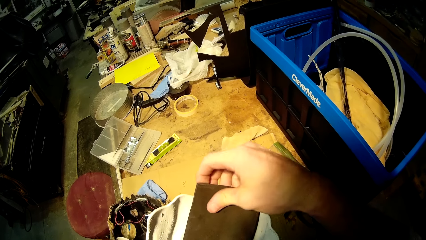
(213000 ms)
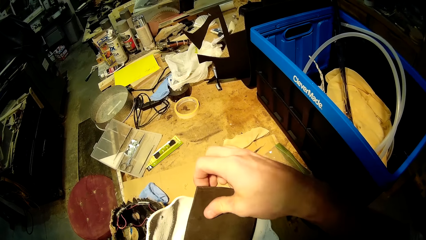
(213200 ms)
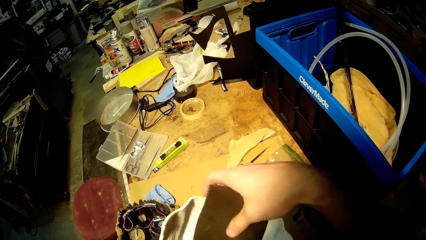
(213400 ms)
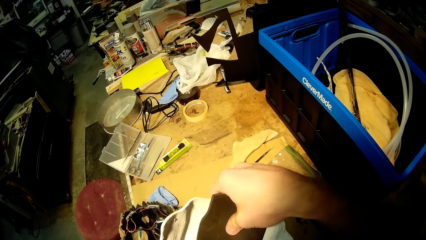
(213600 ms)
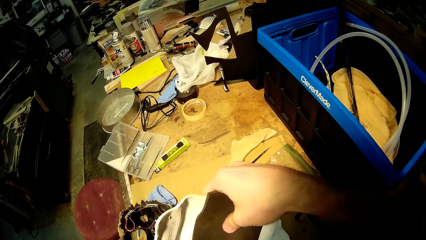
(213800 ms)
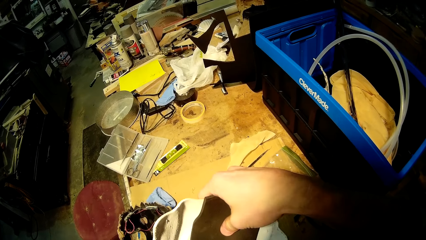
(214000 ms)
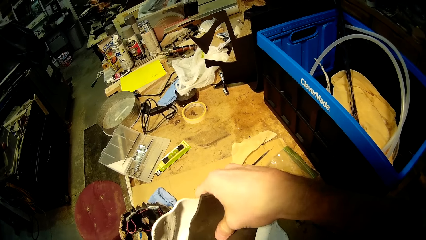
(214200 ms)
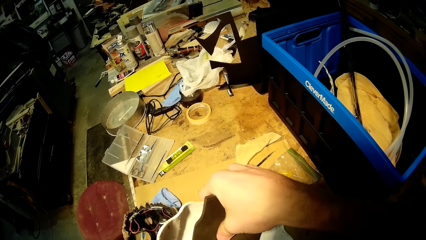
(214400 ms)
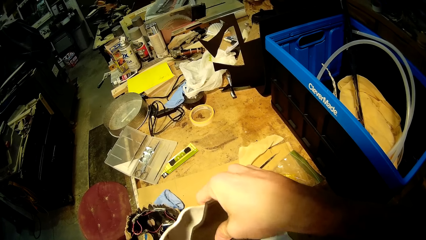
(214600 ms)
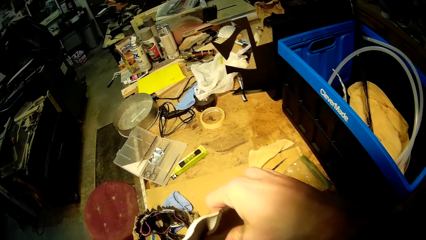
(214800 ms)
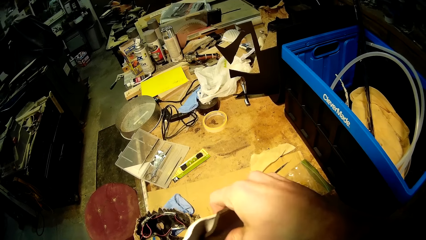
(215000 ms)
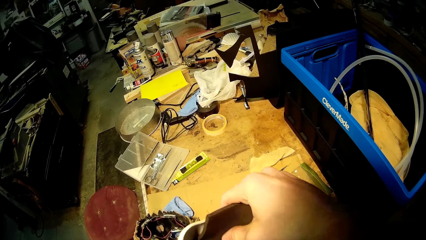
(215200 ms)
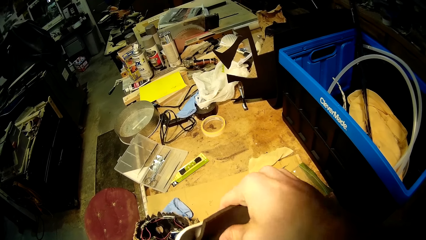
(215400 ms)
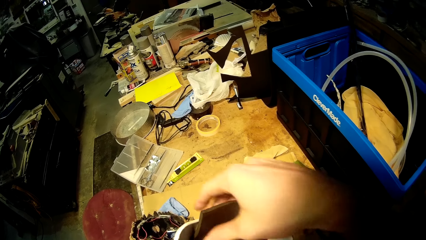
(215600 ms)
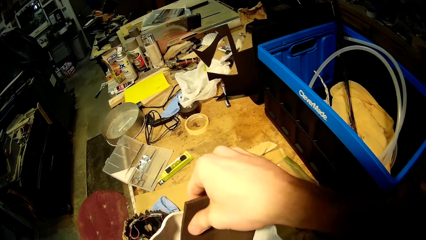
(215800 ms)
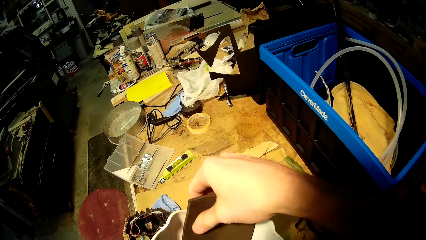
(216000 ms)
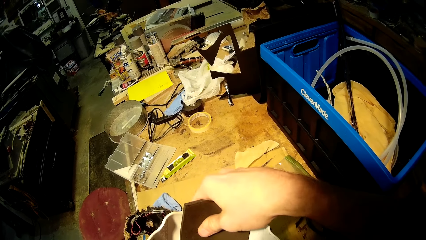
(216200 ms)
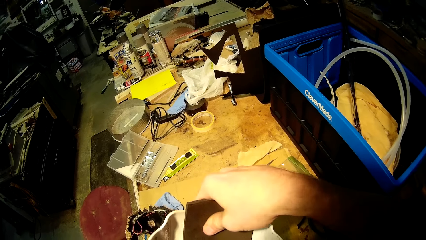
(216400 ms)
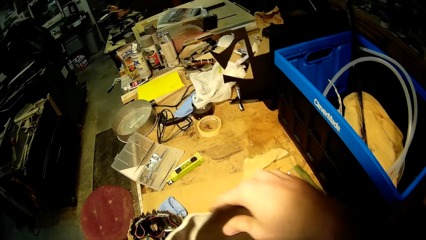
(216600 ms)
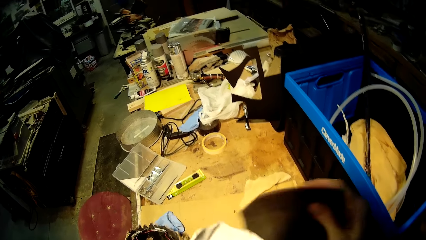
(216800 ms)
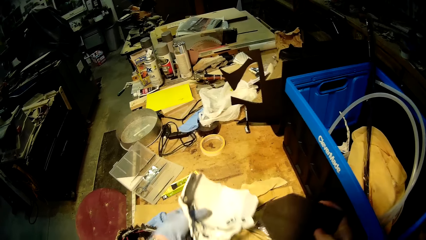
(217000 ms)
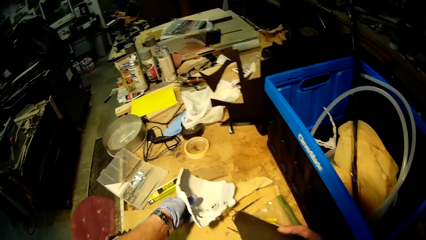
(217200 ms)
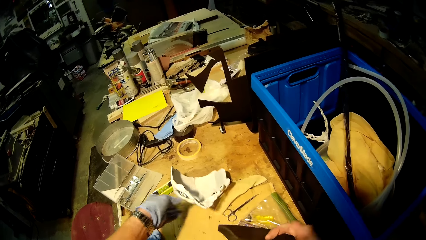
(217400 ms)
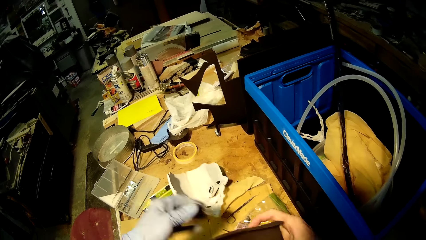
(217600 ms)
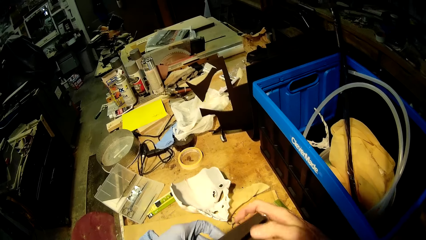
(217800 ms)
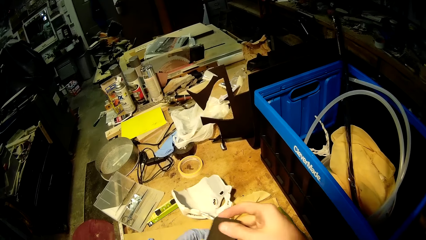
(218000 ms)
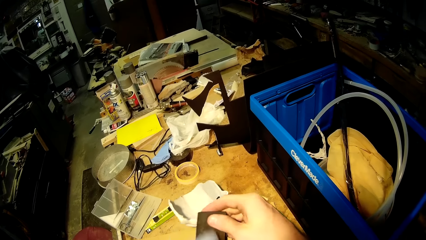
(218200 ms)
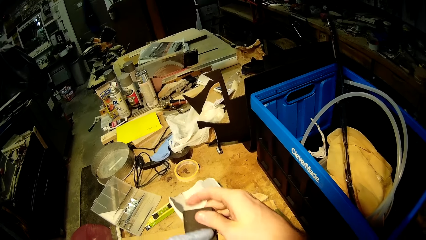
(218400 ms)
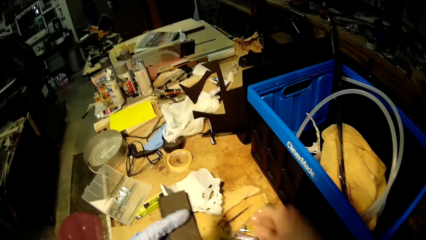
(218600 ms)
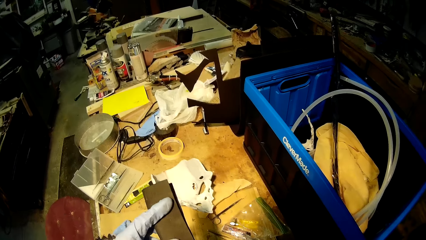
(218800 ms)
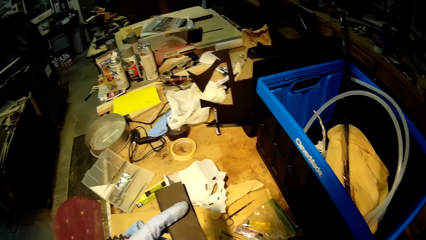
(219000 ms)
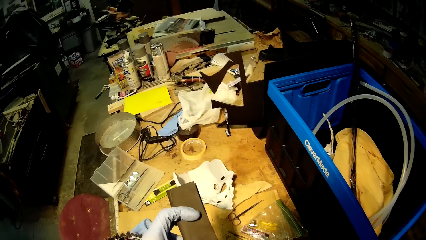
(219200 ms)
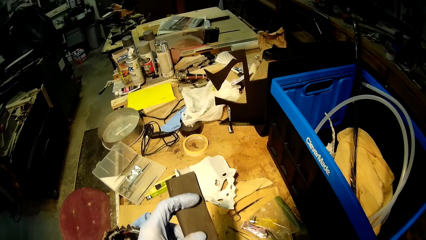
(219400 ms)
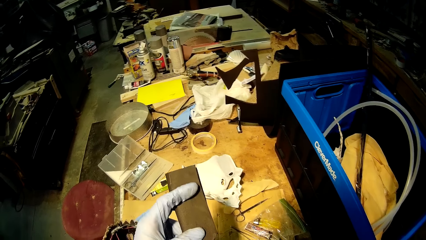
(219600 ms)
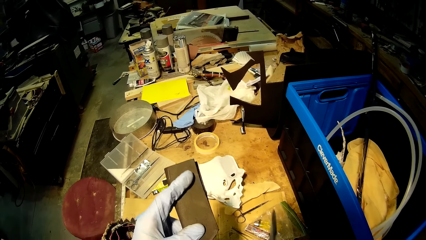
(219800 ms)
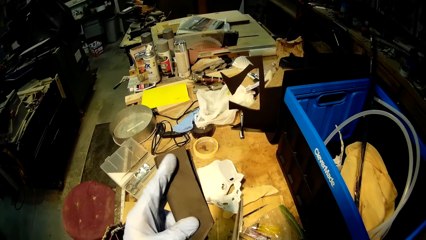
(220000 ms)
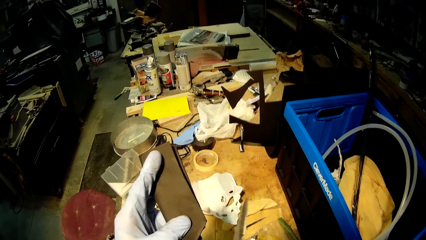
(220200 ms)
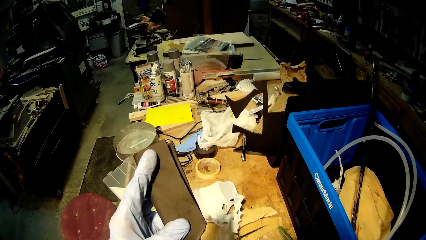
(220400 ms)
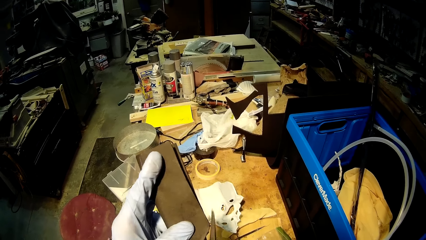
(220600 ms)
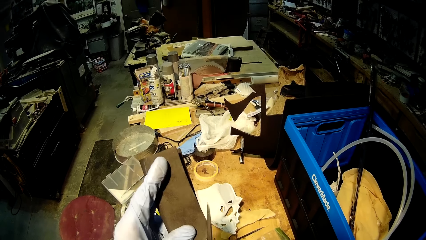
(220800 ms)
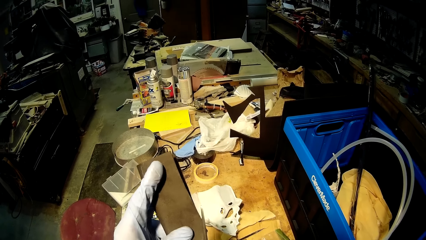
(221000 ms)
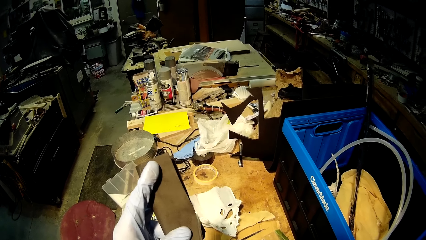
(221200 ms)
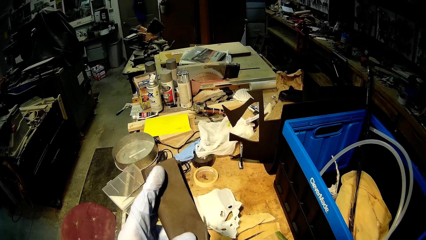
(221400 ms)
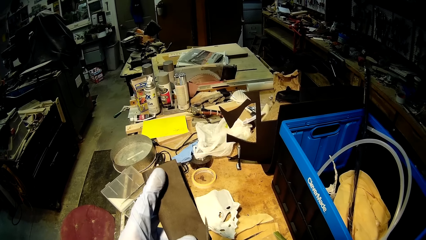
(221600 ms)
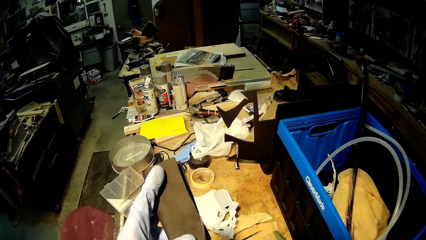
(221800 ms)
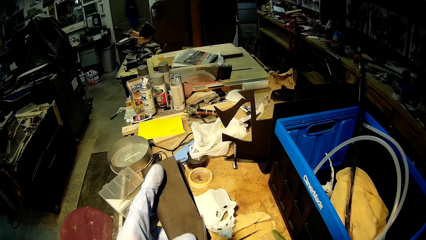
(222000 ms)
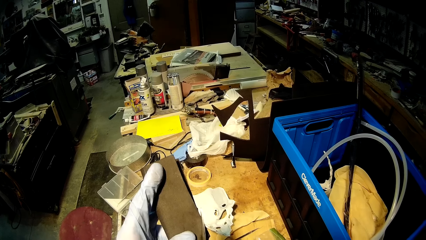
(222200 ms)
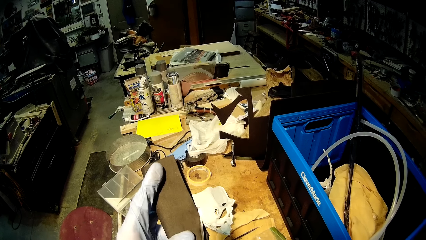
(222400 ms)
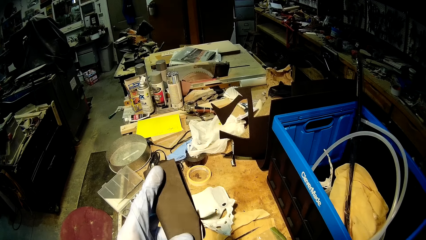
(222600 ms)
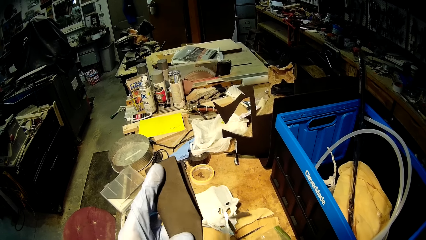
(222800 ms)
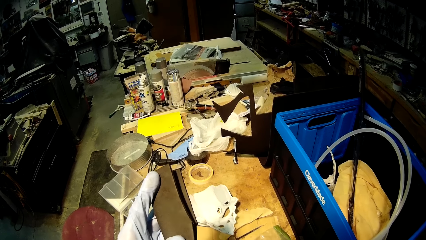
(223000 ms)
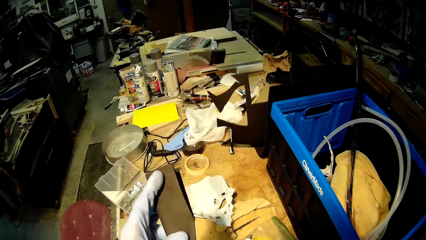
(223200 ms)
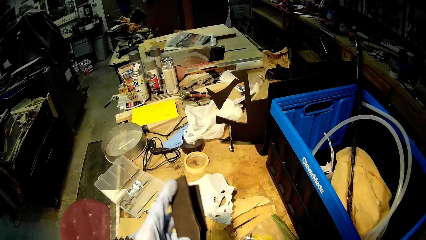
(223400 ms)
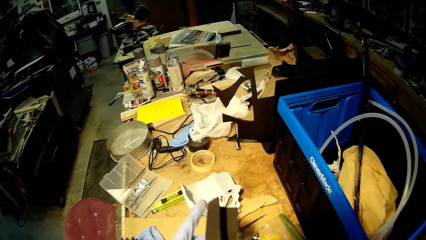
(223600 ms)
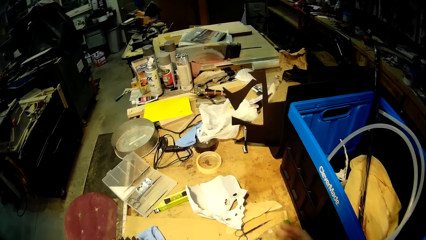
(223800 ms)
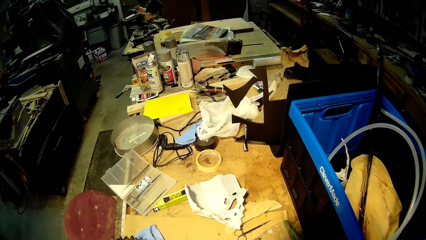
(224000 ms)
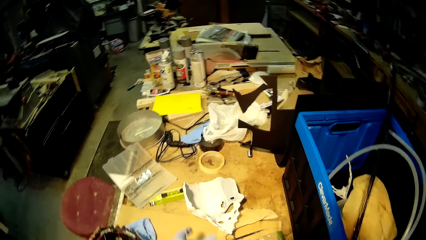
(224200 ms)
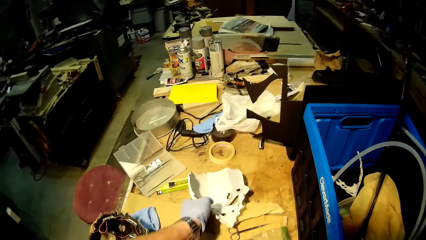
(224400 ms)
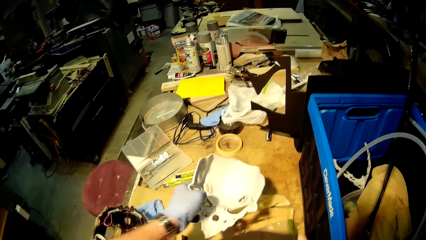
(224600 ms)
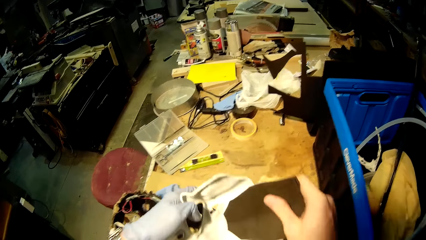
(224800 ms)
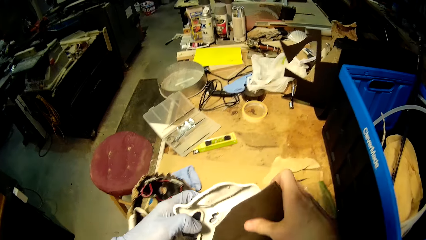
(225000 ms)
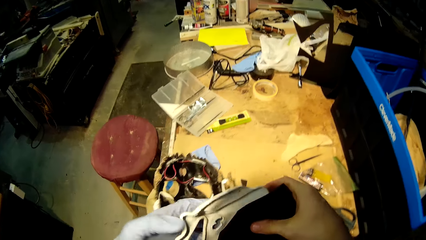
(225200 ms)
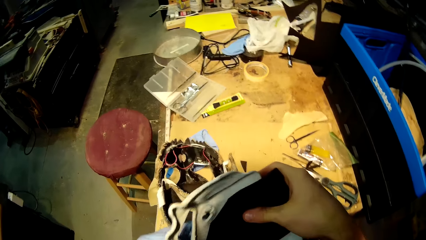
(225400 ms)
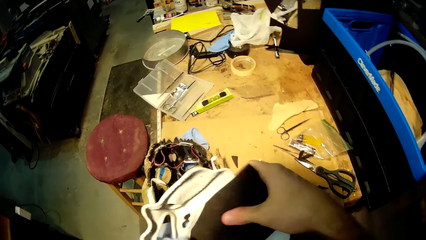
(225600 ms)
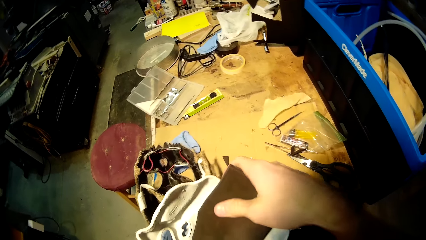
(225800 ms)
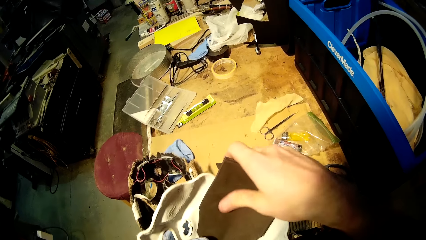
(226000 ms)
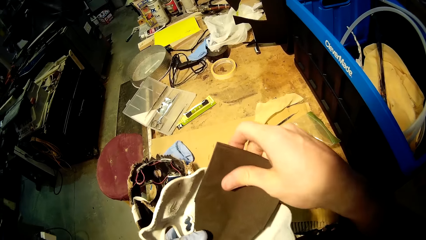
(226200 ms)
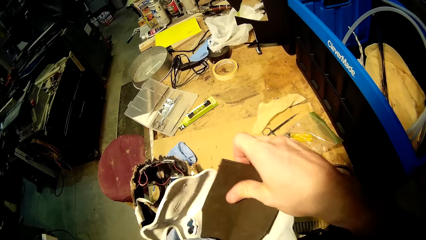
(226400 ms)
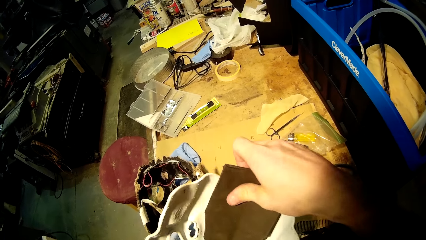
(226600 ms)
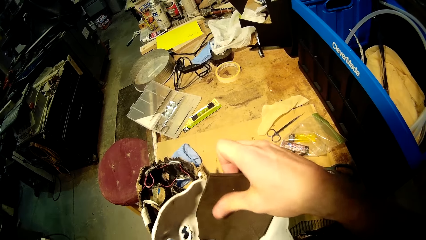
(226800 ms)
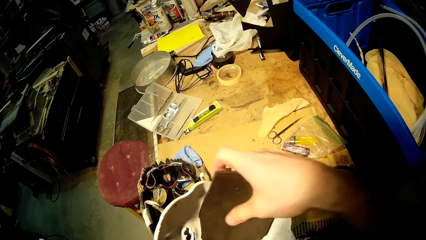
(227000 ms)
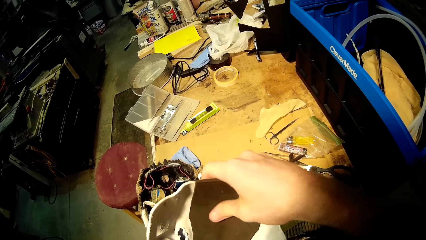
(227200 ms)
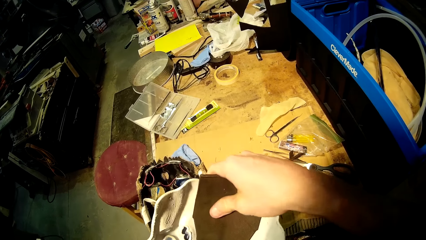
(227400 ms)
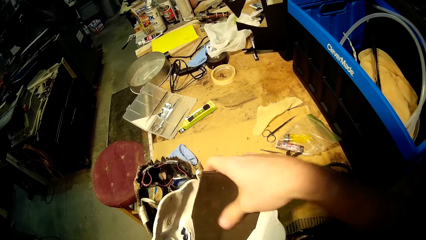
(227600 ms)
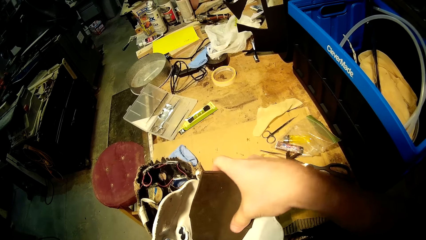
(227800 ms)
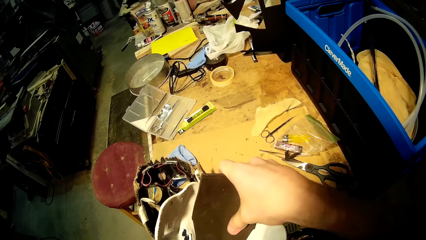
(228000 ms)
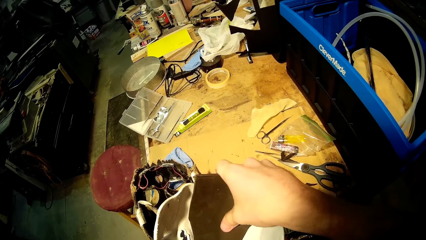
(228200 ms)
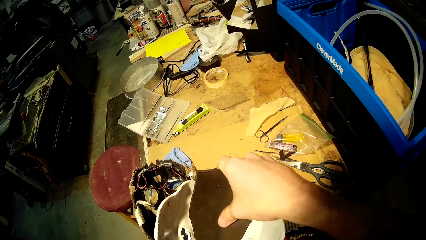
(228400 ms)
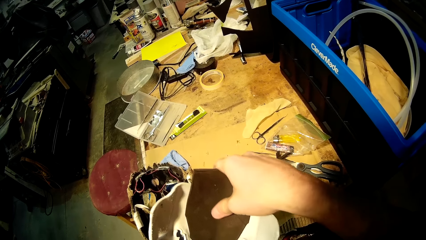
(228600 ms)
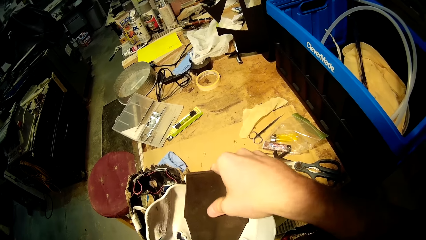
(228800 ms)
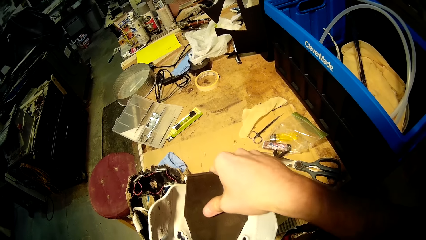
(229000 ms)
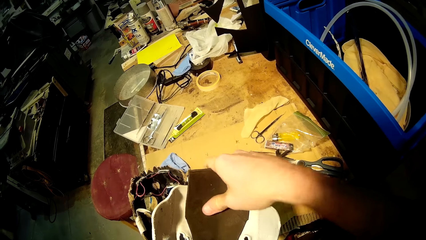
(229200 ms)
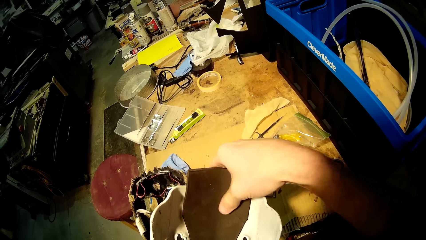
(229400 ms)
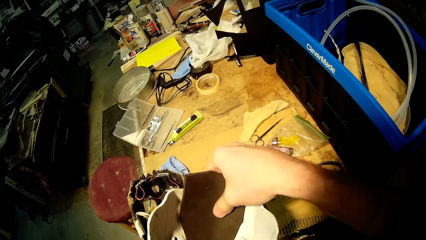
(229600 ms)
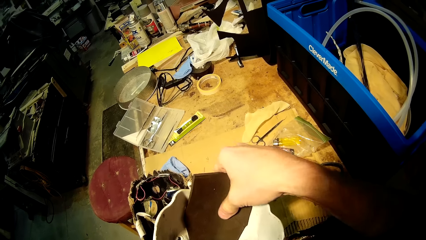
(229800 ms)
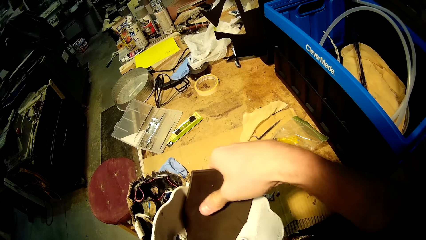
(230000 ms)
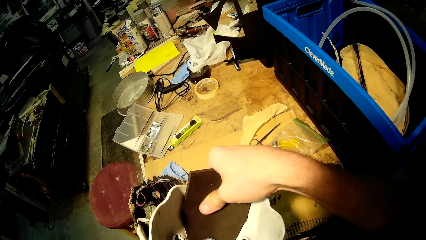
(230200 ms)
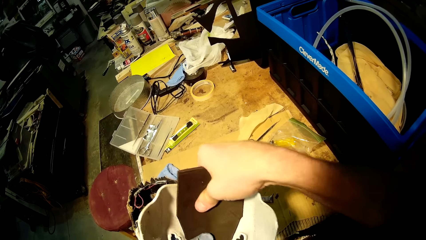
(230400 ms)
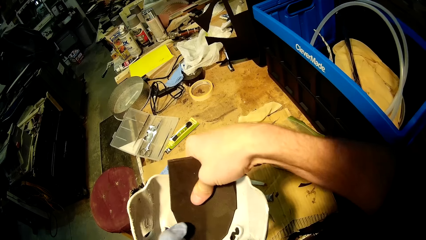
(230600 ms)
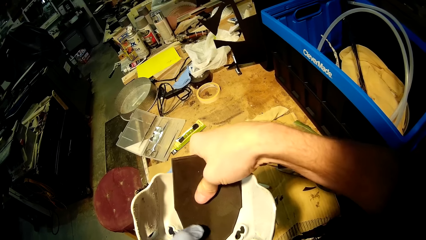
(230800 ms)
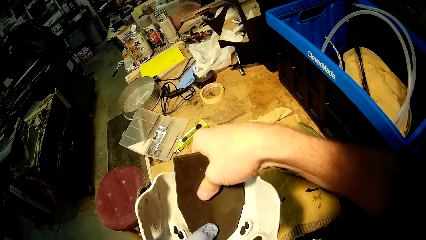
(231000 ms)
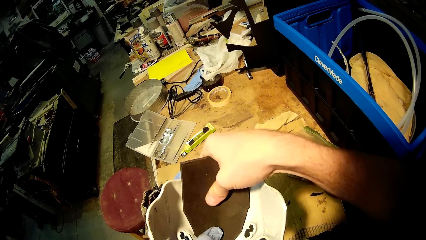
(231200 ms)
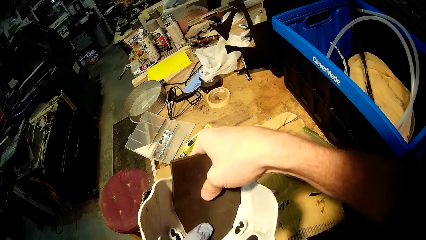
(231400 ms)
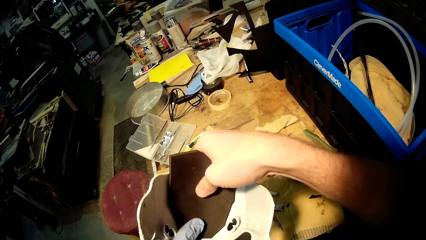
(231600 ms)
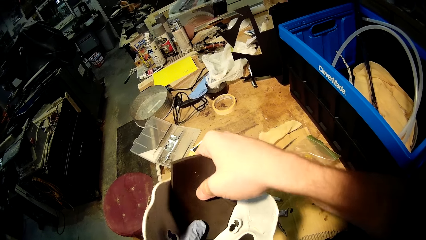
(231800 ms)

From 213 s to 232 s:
The camera wearer places the white mask on the table with his left hand. He holds the black cardboard cut-out with his hands. He picks up the scissors from the table with his right hand. He cuts the black cardboard cut-out with the scissors in his right hand. He drops the scissors on the table with his right hand. He holds the black cardboard cut-out with his hands. He picks up the white mask from the table with his left hand. He attaches the black cardboard cut-out to the white mask with his right hand.
